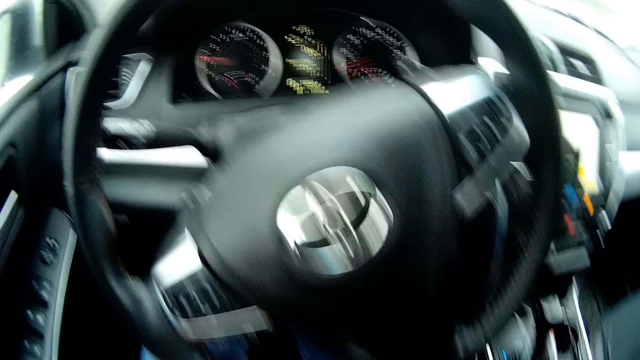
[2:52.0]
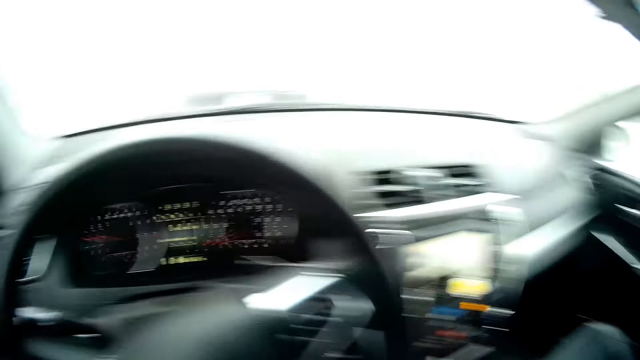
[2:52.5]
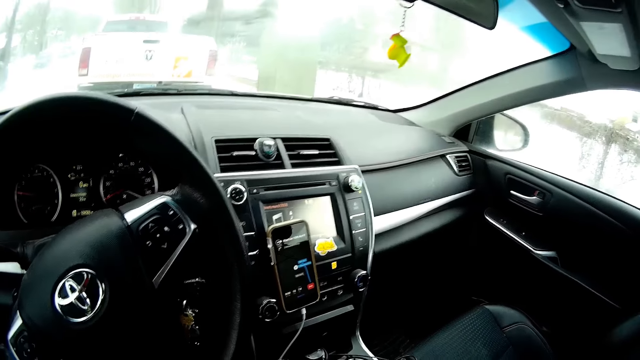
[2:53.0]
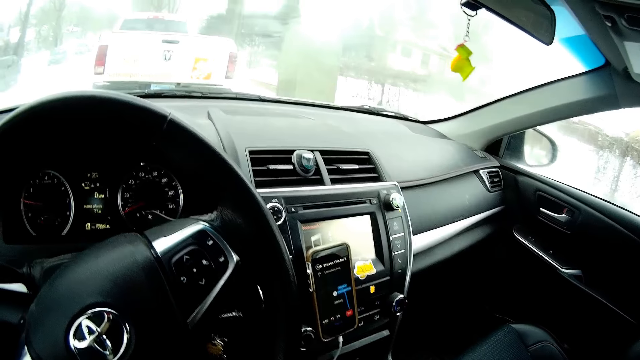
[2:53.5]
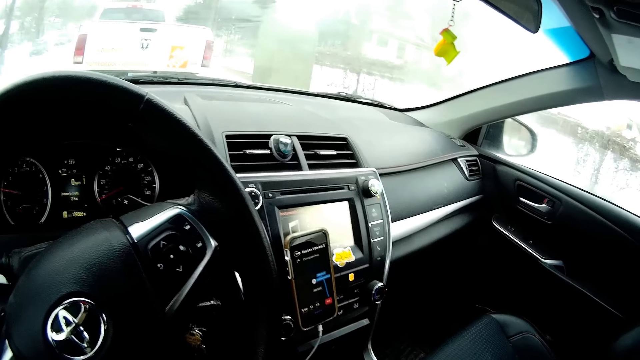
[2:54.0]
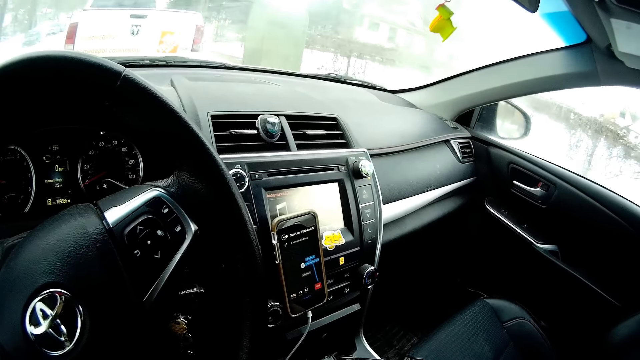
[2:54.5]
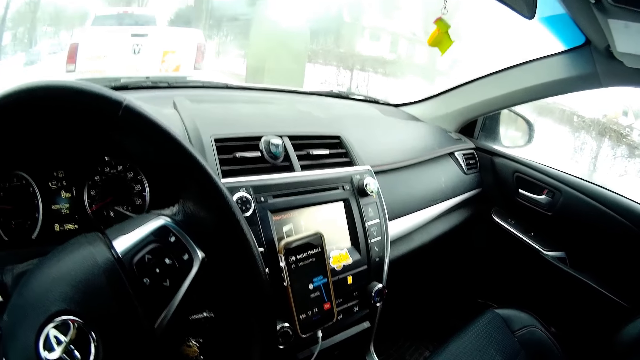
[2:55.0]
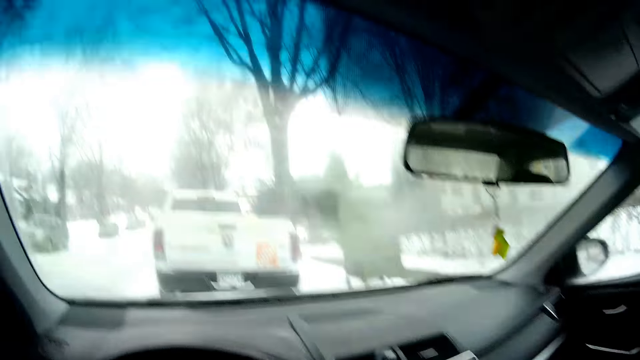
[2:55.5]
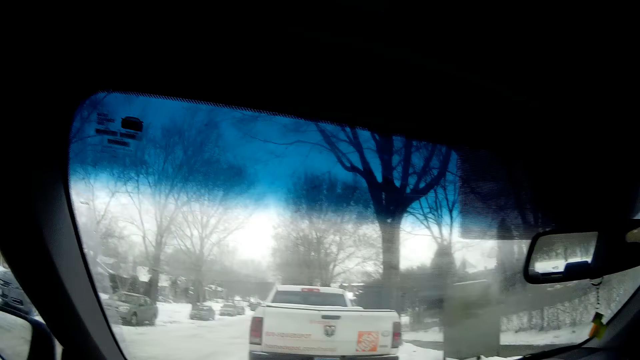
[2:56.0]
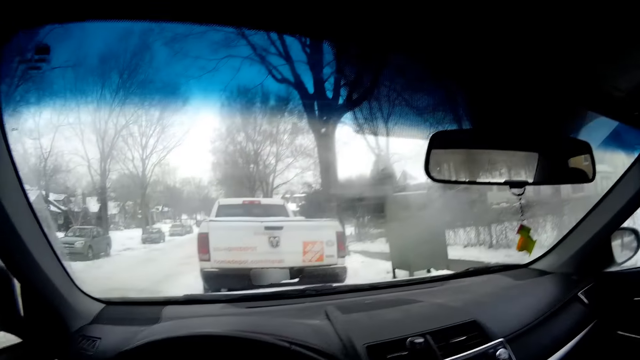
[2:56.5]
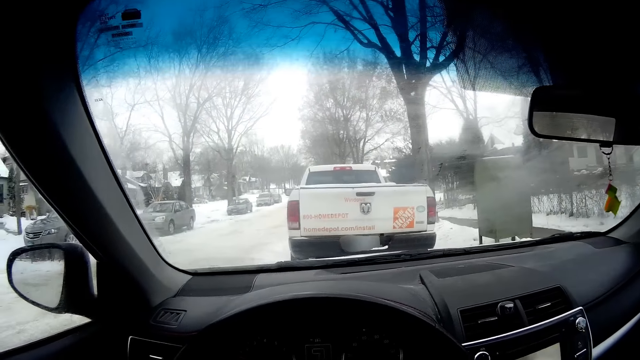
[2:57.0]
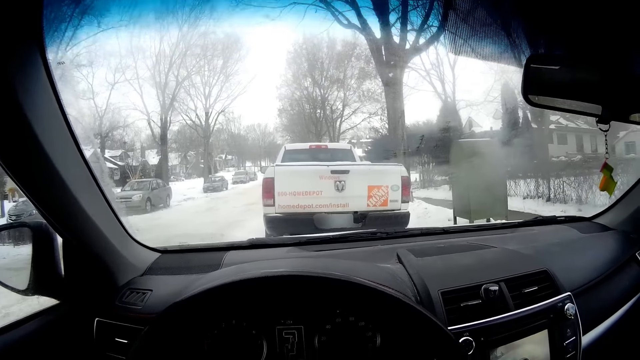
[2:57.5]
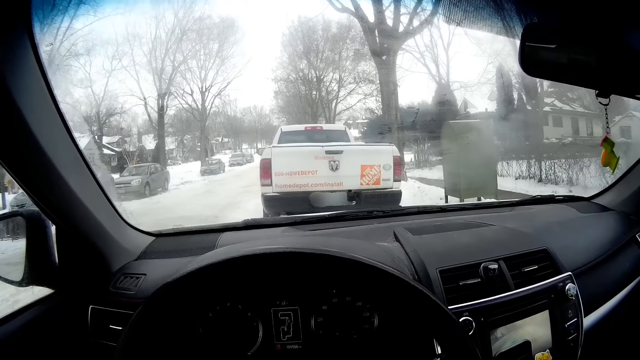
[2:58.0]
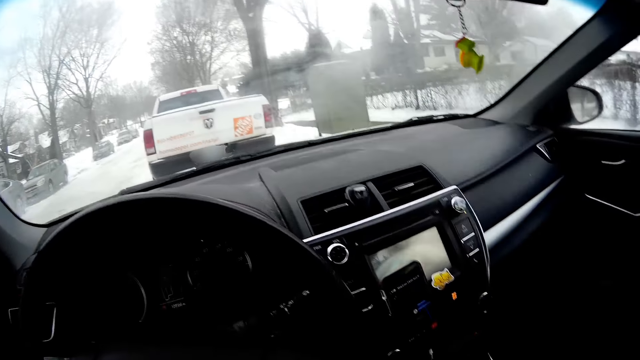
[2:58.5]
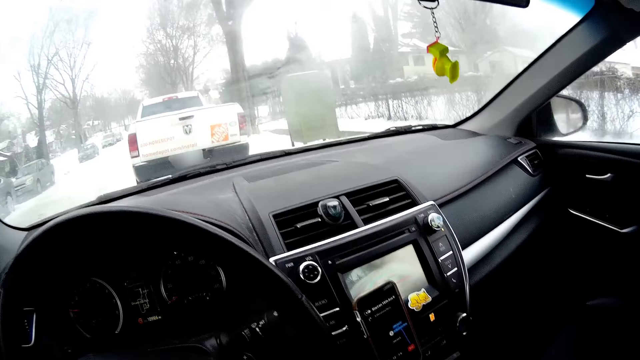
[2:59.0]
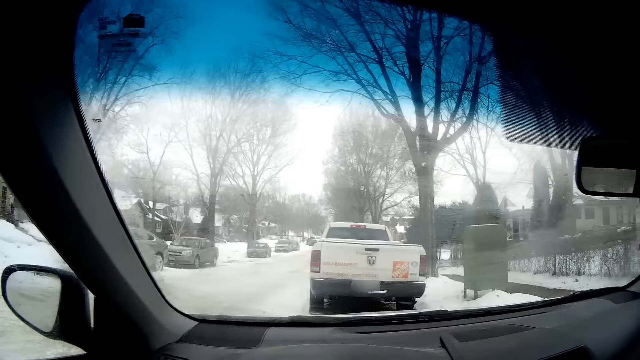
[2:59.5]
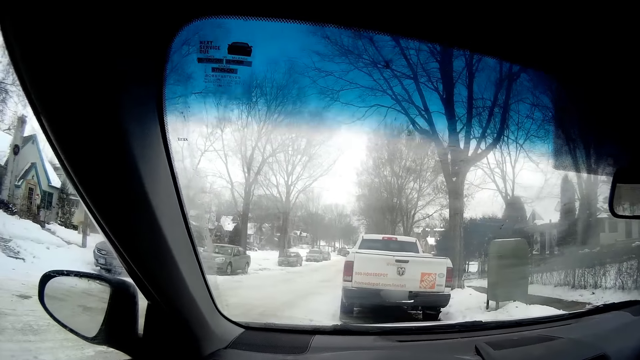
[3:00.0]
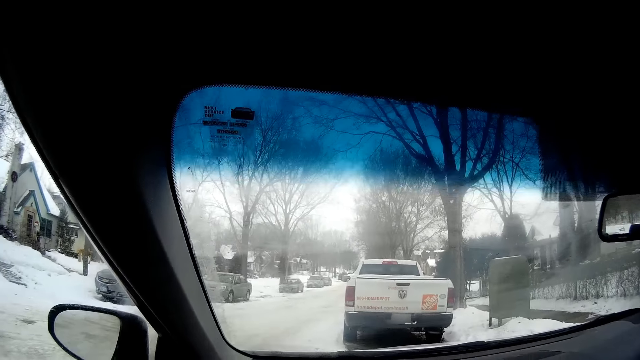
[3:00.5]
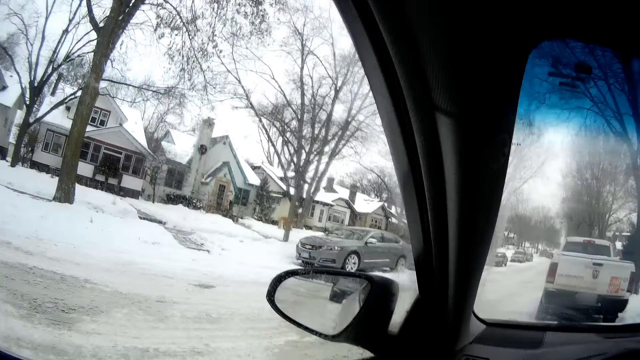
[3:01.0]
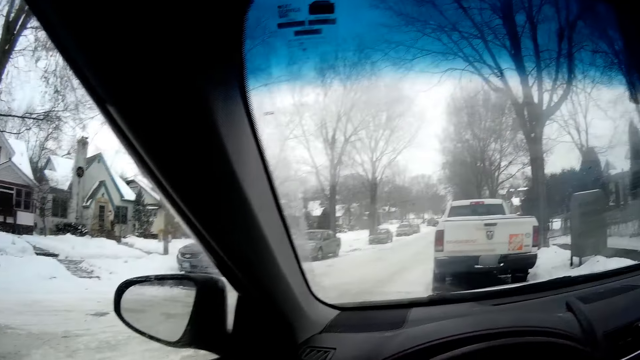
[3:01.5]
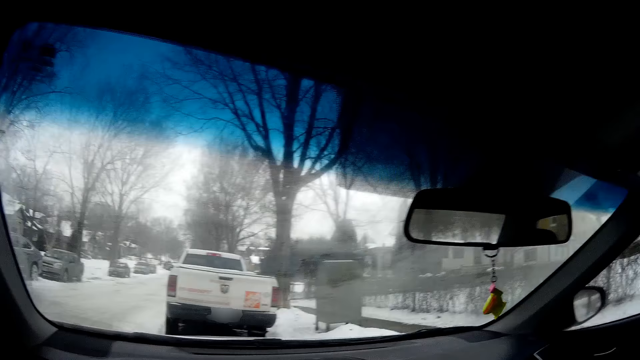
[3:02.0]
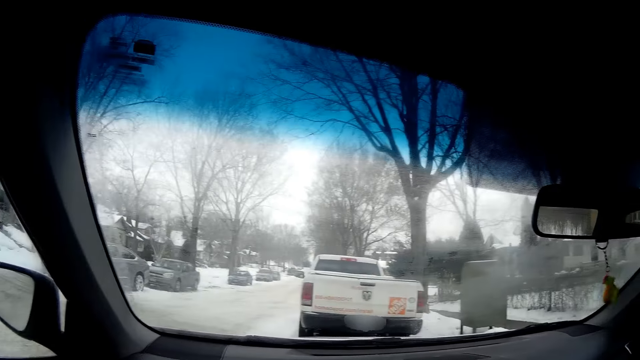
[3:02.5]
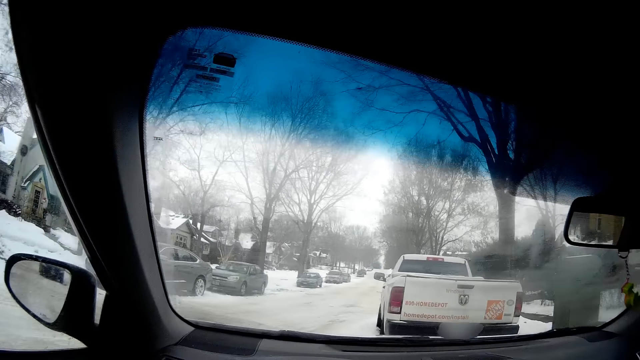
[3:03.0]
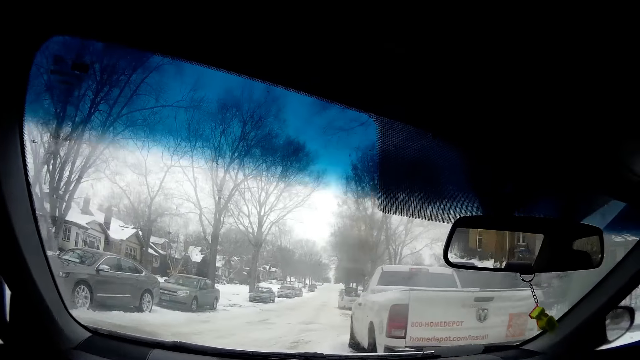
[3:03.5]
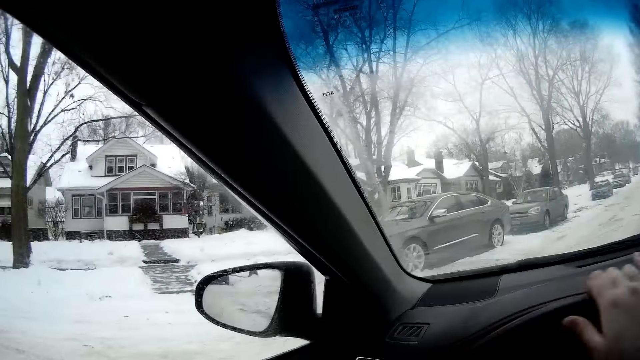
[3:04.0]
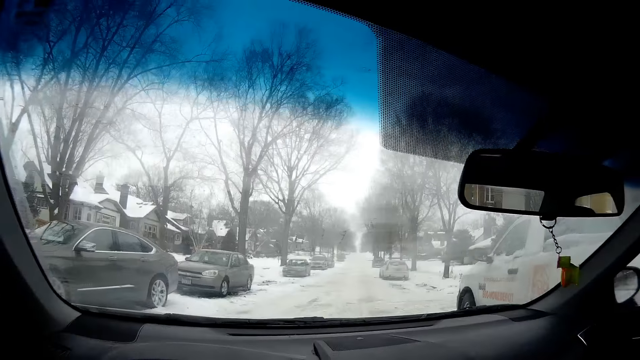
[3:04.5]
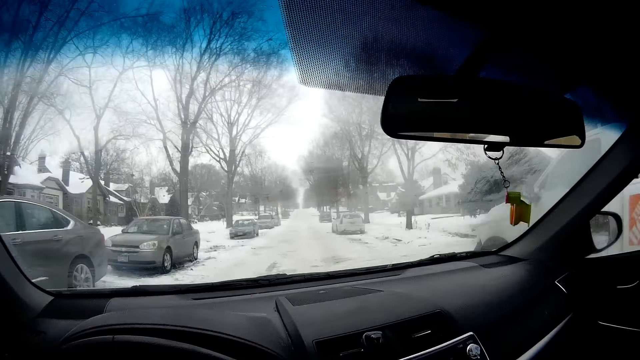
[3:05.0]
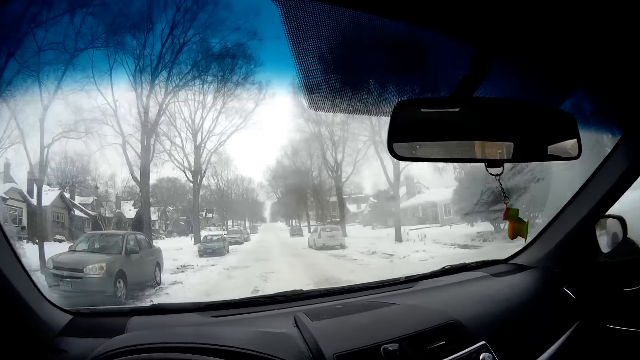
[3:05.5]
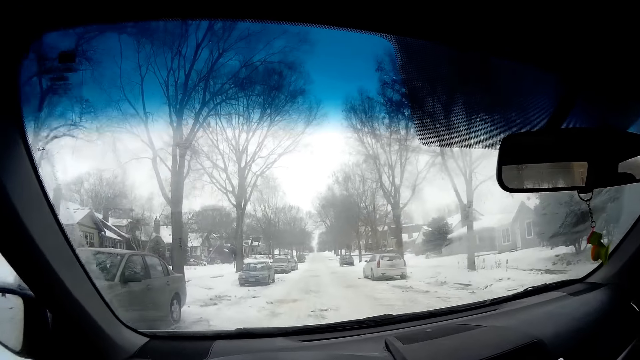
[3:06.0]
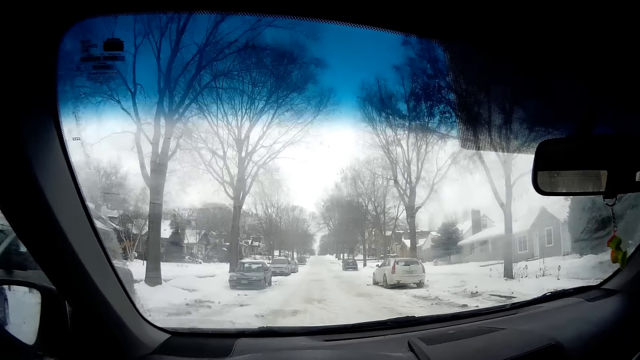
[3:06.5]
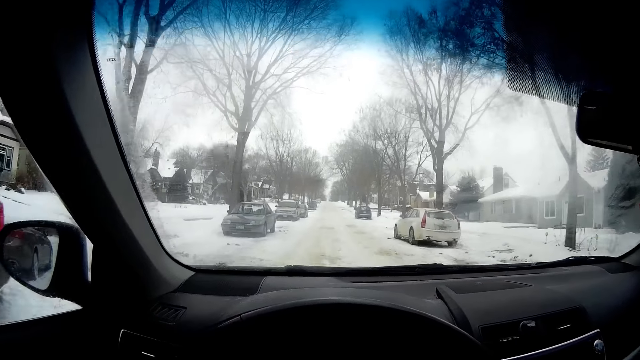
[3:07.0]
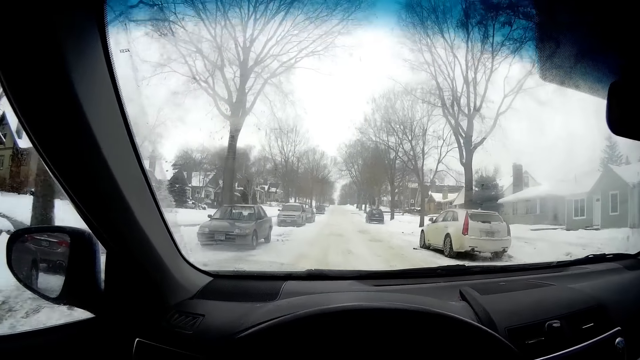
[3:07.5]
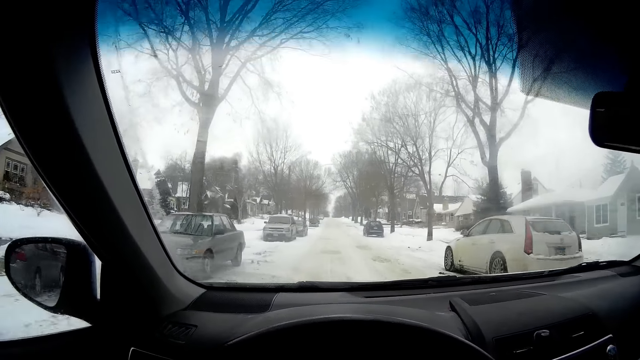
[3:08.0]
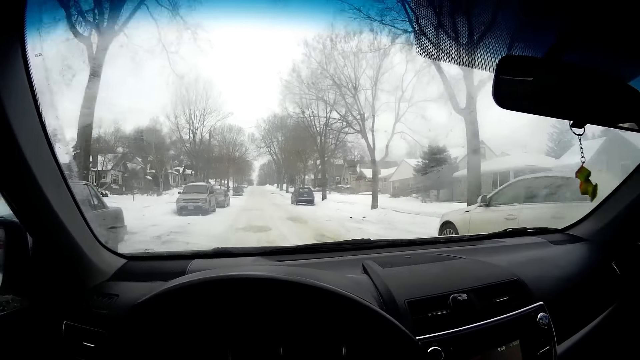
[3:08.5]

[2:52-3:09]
The camera wearer stares at her phone. They stare at the windscreen. They look away from the windscreen. They stare at the windscreen. They look away from the windscreen. They drive the car forward on the road.

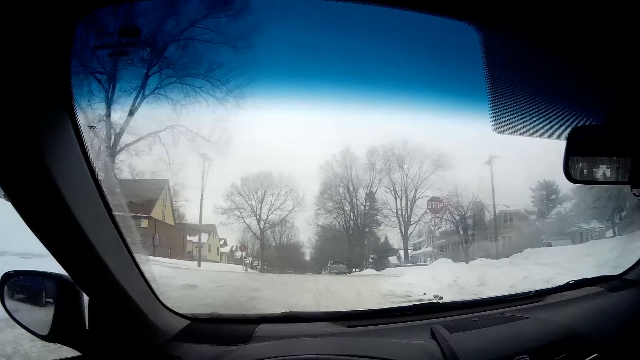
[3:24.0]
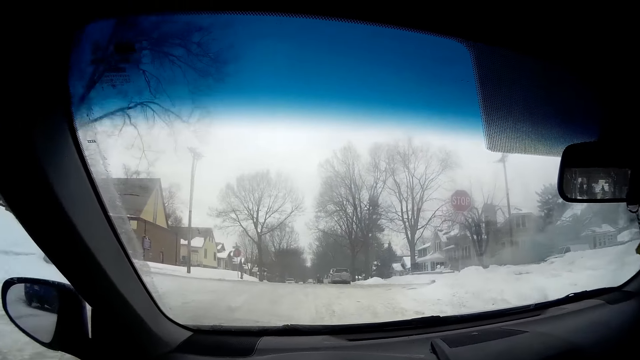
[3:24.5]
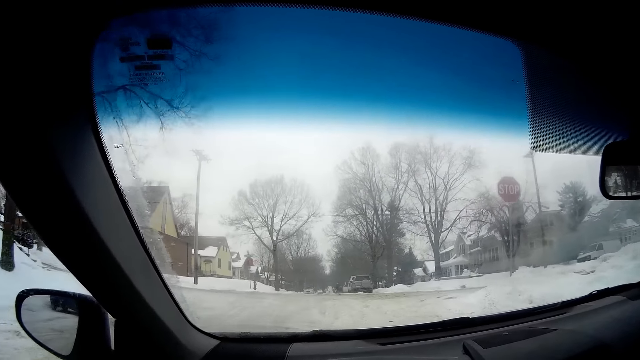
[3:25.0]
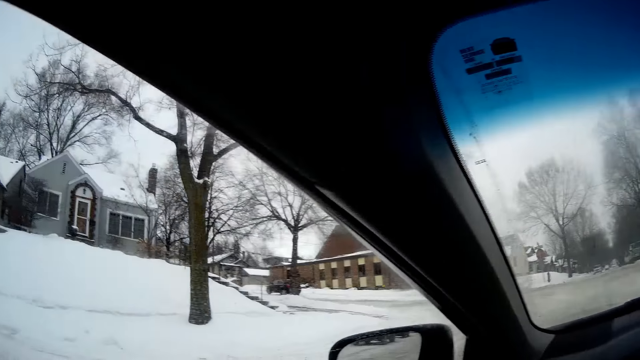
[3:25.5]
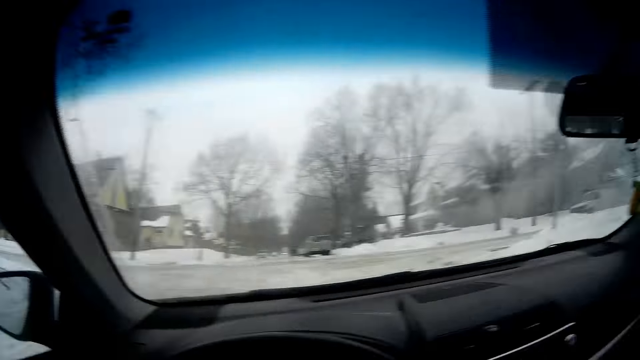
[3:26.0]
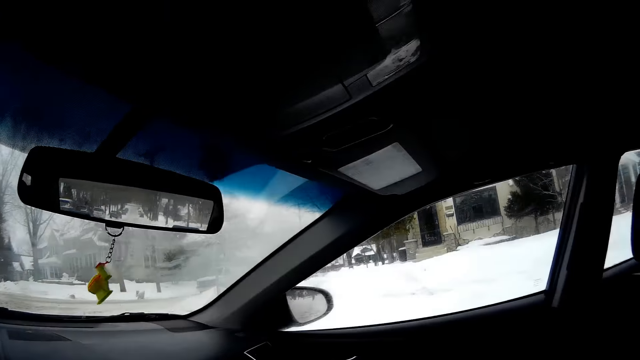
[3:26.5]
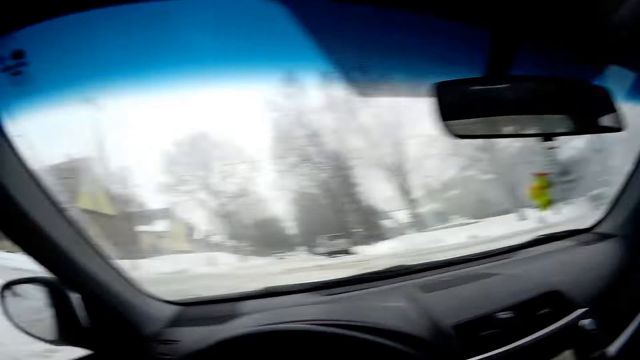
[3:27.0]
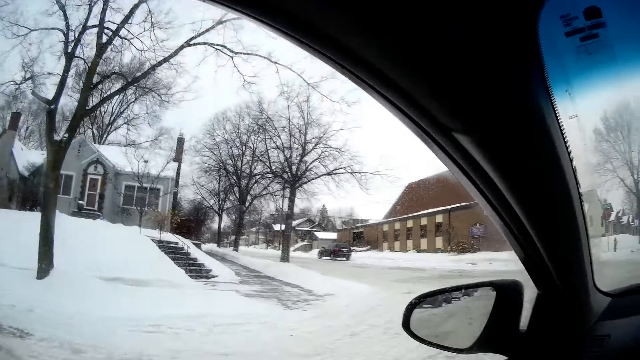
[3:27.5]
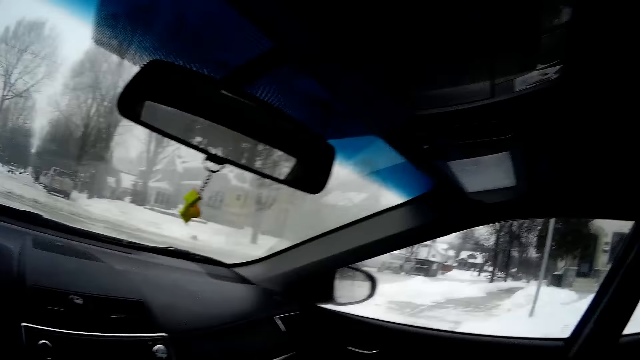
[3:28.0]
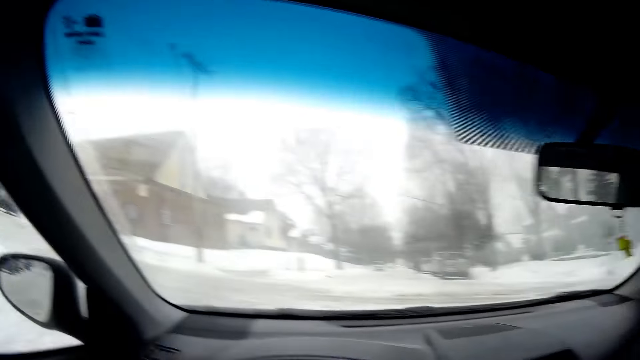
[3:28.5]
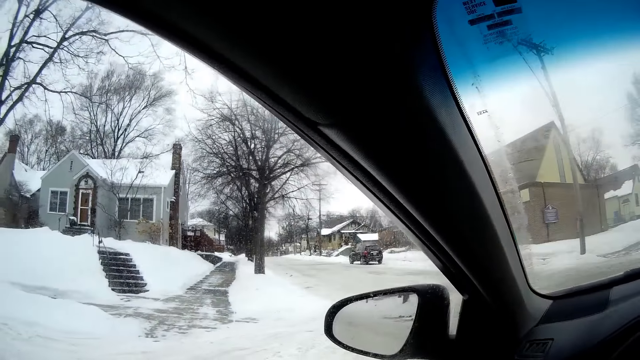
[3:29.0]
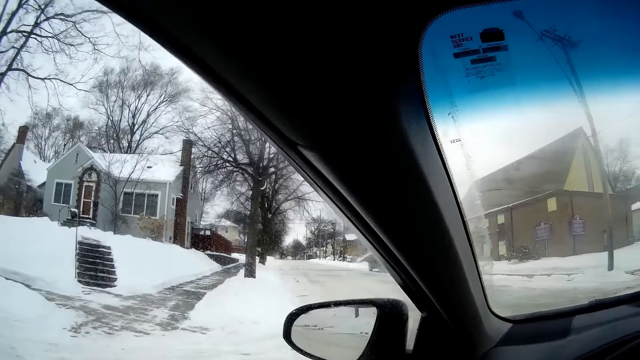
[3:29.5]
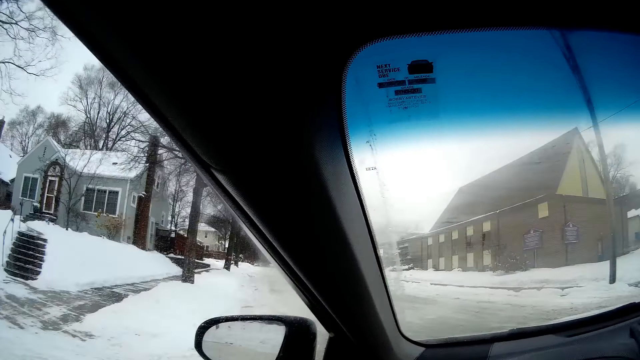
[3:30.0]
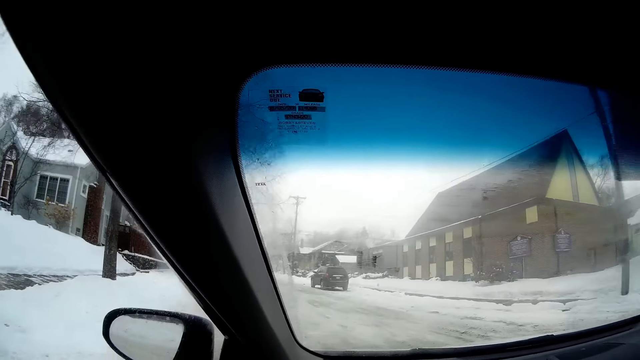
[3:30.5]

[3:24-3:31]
The camera wearer looks around. They drive the car forward on the road.
